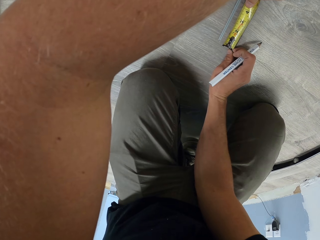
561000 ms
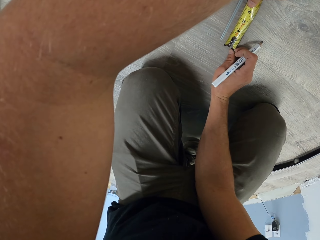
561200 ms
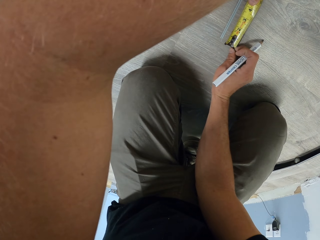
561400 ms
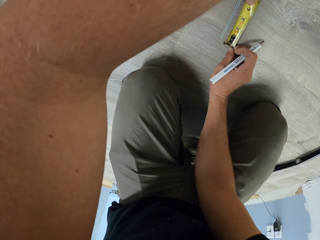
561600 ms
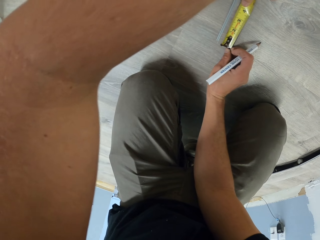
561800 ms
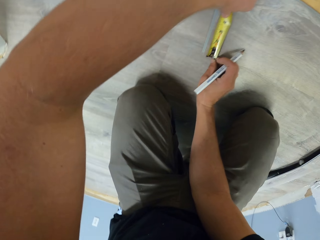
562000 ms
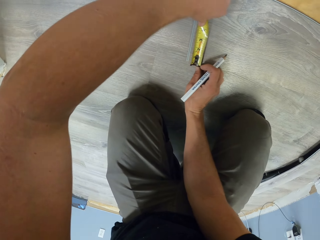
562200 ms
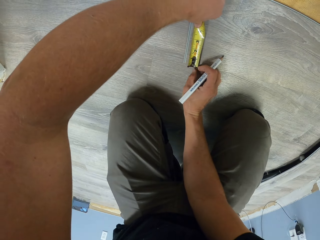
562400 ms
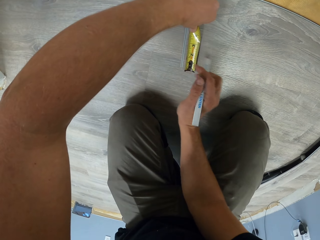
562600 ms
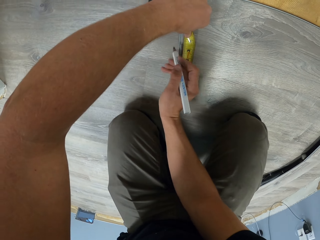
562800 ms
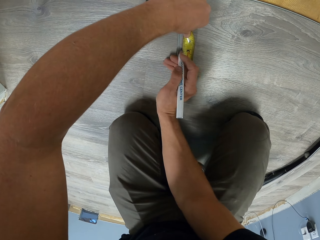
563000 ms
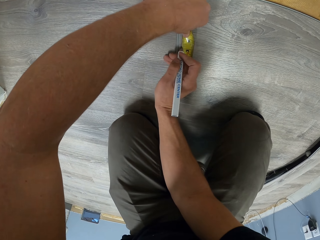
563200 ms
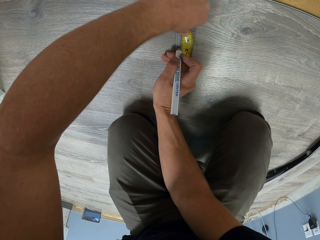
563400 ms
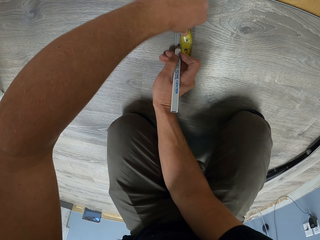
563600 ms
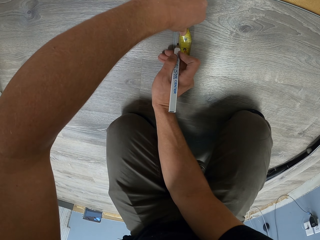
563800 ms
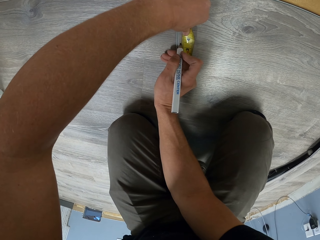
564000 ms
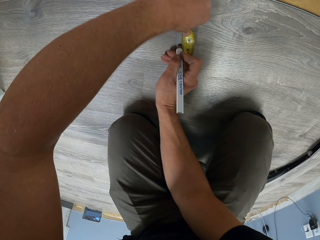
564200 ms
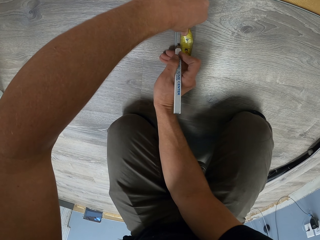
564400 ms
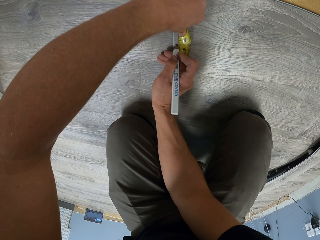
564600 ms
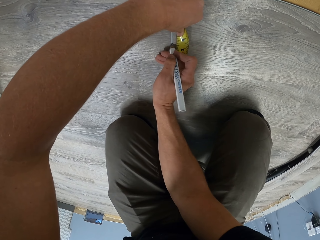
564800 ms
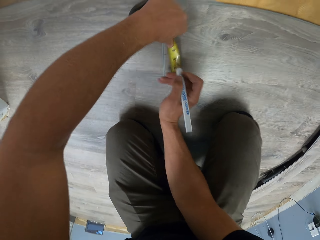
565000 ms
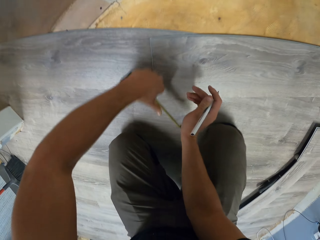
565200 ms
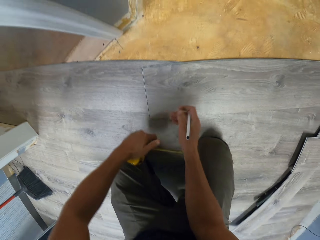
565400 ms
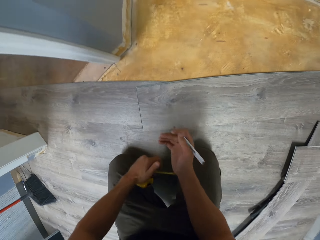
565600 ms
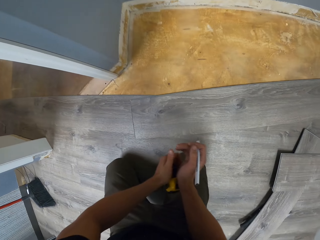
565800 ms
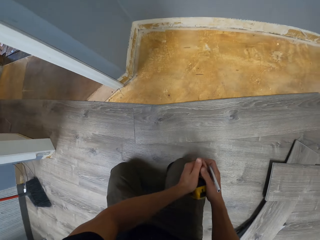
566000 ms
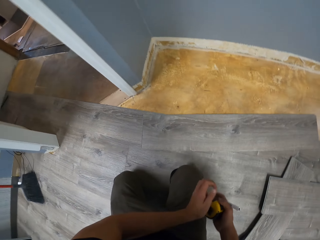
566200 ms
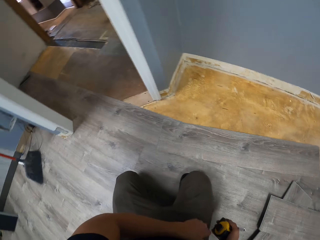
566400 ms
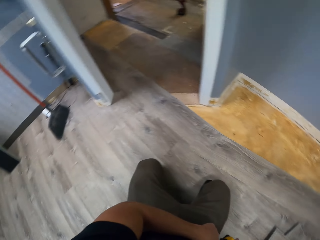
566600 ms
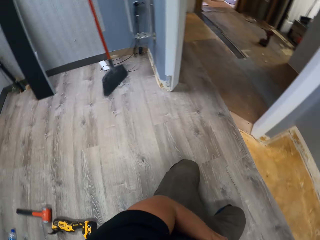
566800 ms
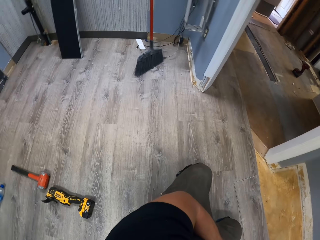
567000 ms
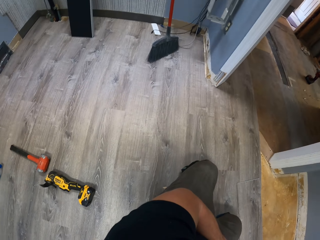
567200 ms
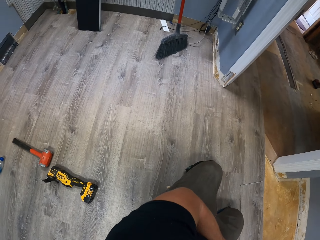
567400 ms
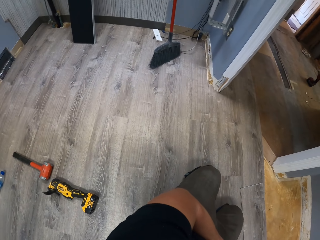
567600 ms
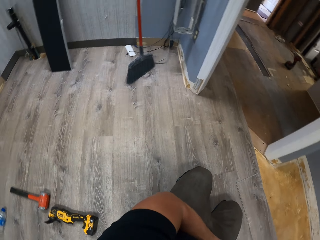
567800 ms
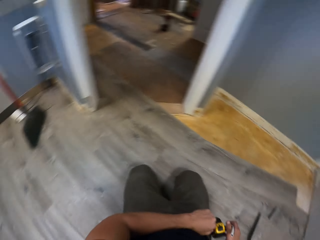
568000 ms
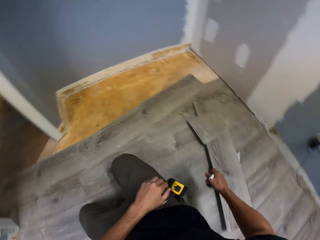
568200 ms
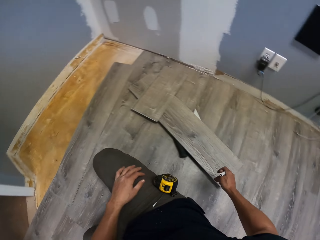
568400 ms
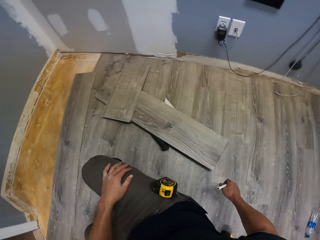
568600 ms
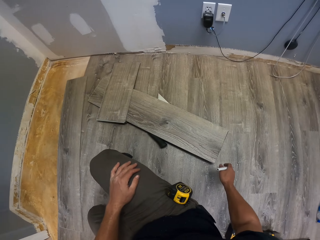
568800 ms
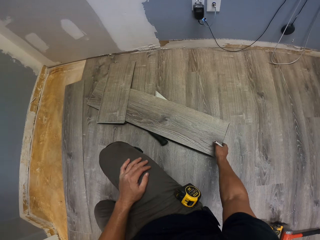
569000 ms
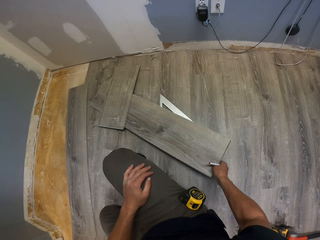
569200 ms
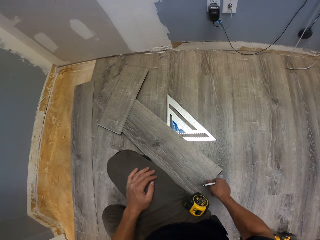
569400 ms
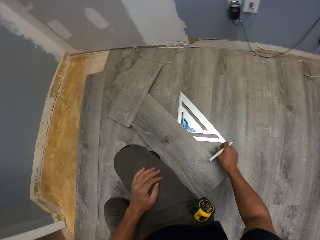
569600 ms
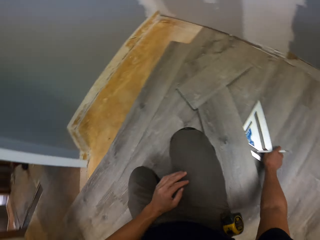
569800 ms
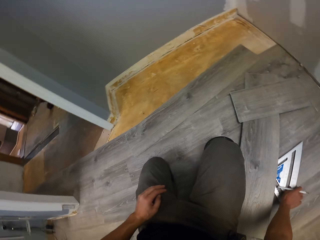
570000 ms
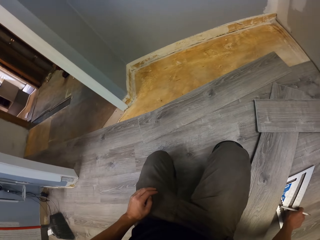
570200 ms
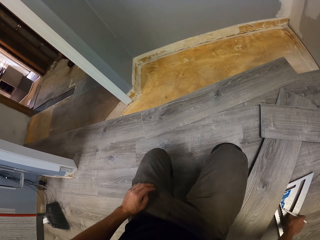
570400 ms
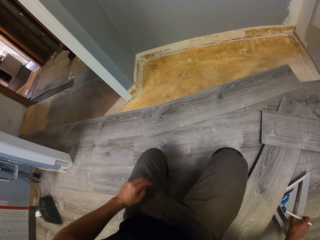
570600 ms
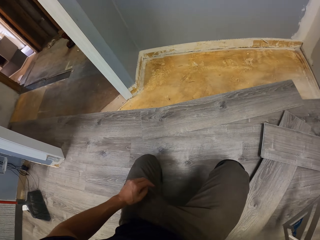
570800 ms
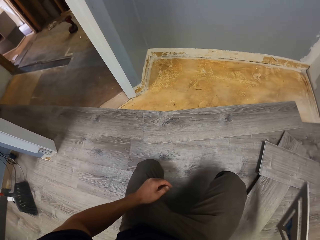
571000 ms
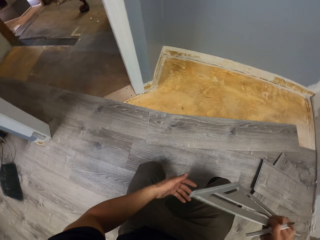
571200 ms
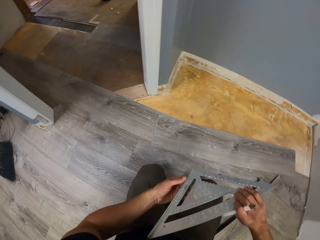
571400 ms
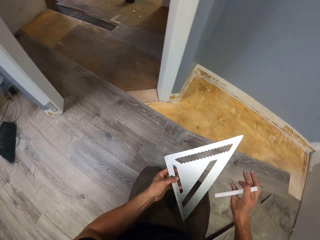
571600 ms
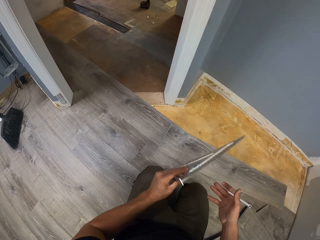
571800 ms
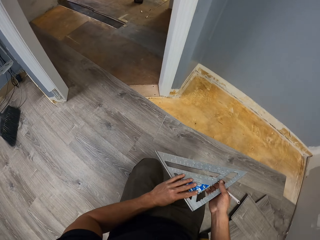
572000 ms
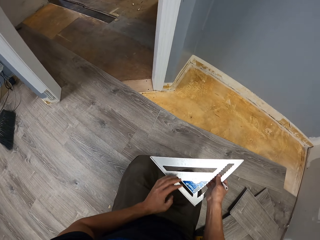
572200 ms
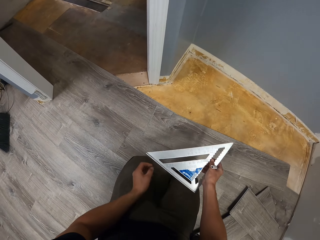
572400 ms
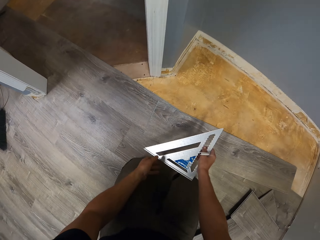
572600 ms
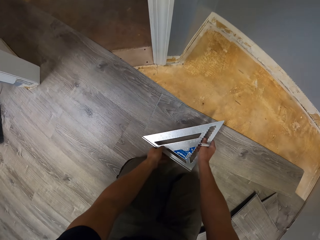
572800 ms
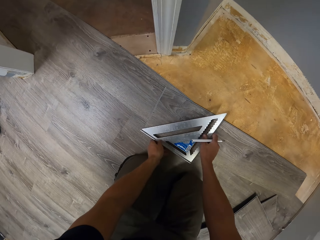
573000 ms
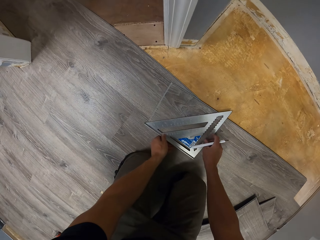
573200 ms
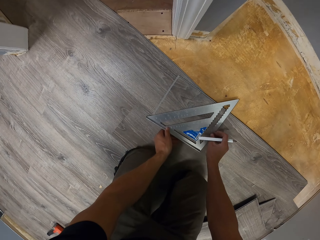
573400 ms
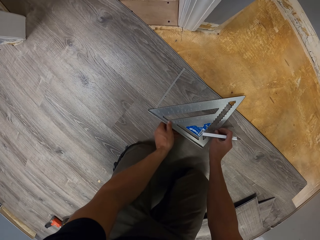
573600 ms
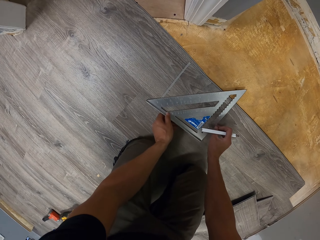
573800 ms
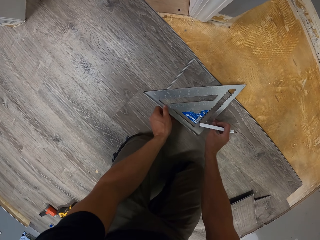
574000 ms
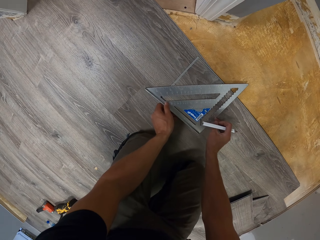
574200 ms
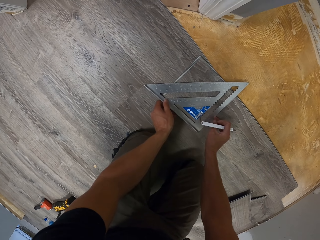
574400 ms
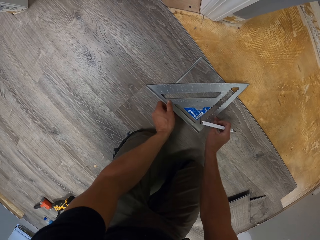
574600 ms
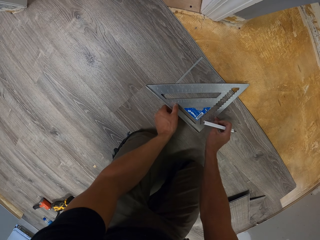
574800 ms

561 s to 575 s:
The camera wearer puts a mark on the tile using a pencil. They swing both hands. They push the tape measure with the right hand. They swing both hands. They hang the tape measure on the pocket. They swing the right hand. They move a tile with the right hand. They pick a square ruler with the right hand. They move the square ruler to the left hand, turn the square ruler, and move the square ruler to the right hand. They swing both hands. They move the square ruler on the floor.

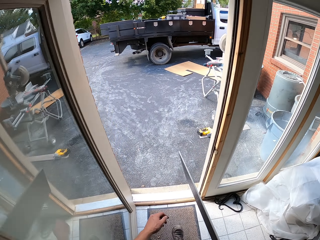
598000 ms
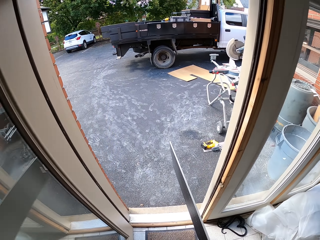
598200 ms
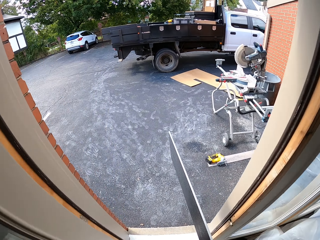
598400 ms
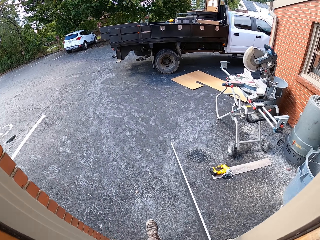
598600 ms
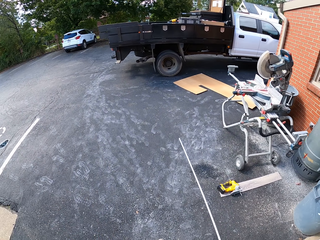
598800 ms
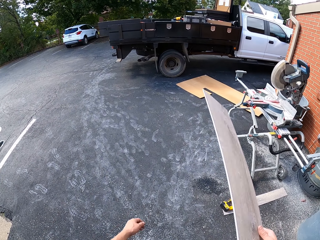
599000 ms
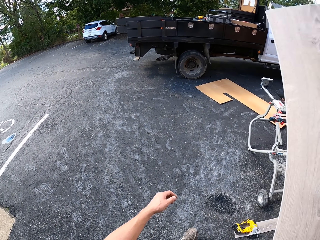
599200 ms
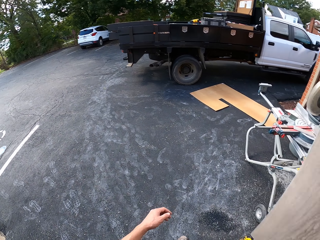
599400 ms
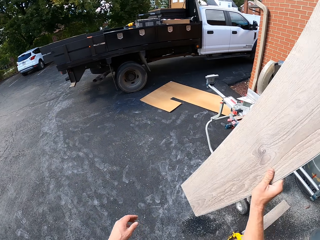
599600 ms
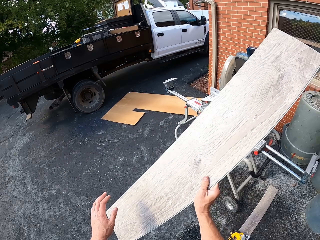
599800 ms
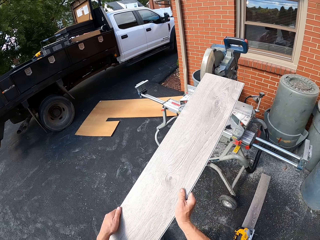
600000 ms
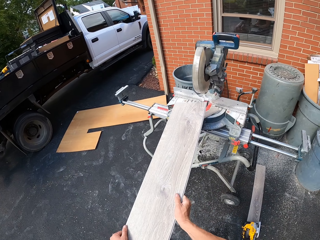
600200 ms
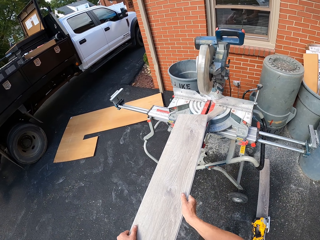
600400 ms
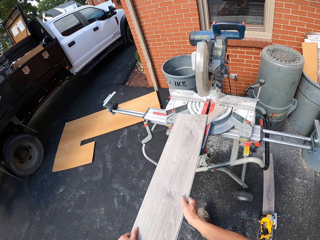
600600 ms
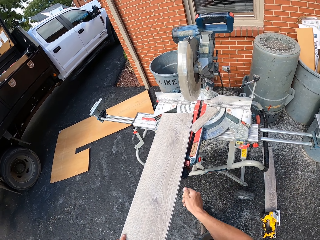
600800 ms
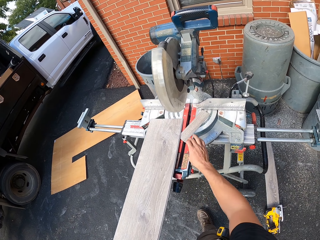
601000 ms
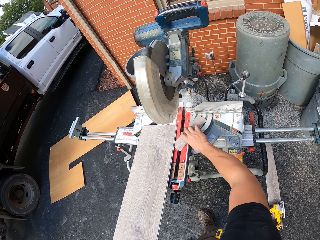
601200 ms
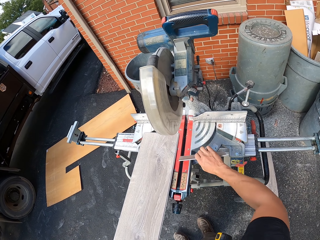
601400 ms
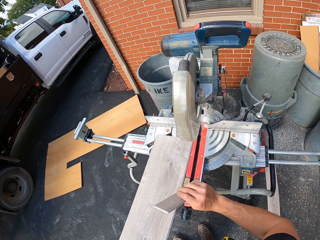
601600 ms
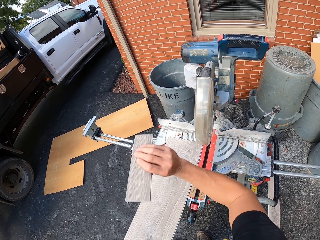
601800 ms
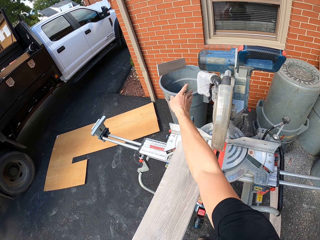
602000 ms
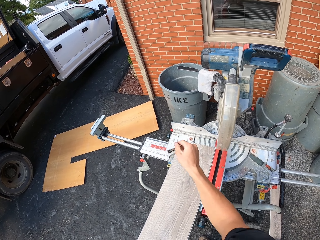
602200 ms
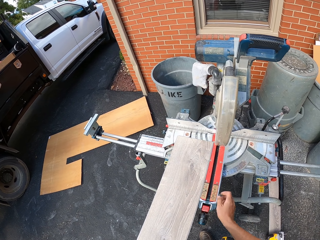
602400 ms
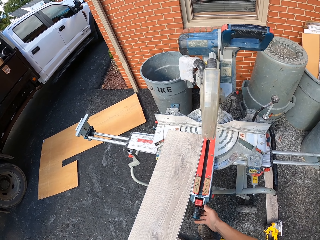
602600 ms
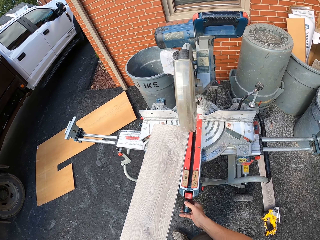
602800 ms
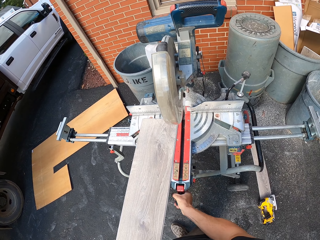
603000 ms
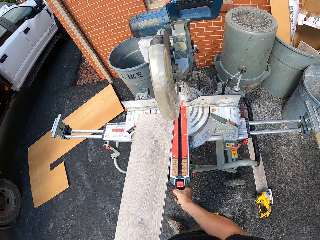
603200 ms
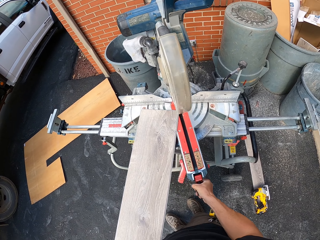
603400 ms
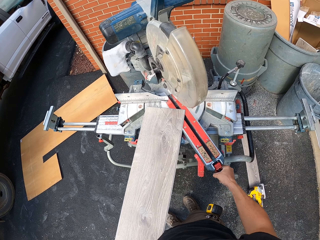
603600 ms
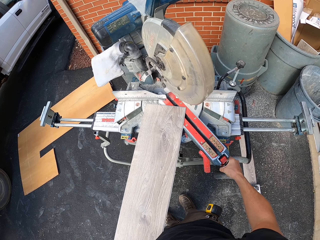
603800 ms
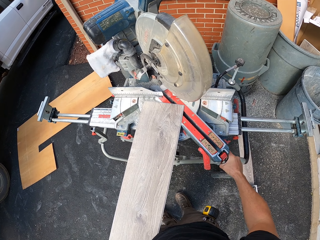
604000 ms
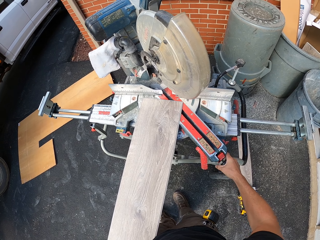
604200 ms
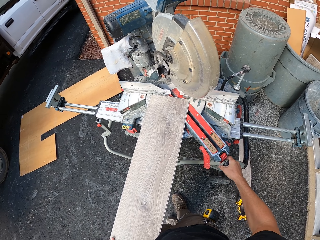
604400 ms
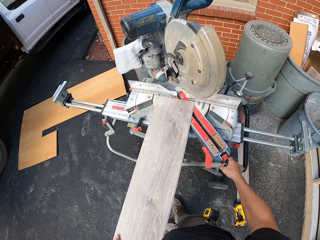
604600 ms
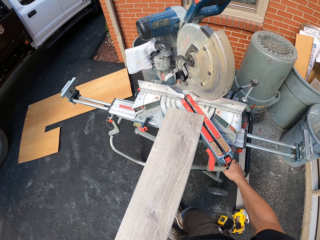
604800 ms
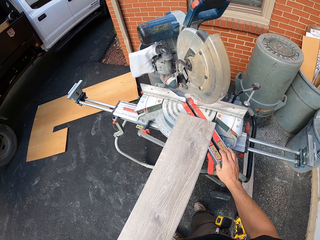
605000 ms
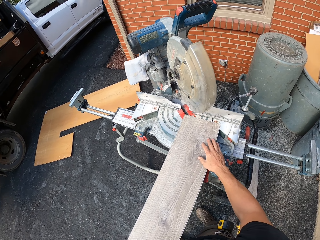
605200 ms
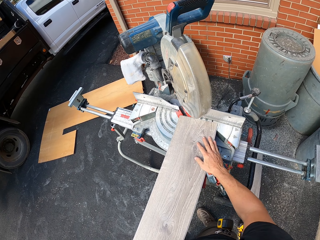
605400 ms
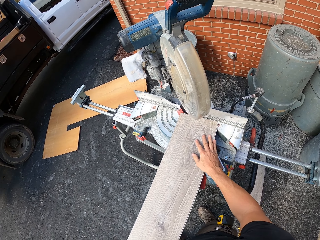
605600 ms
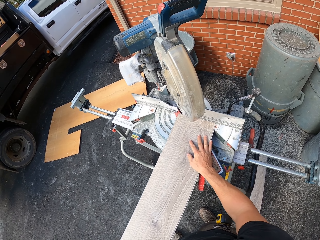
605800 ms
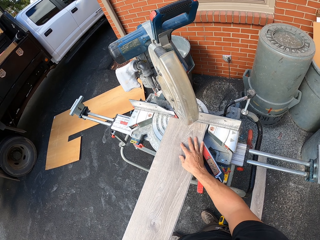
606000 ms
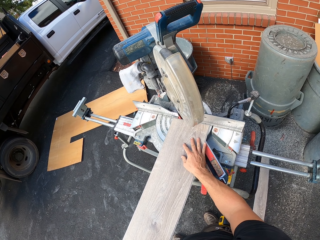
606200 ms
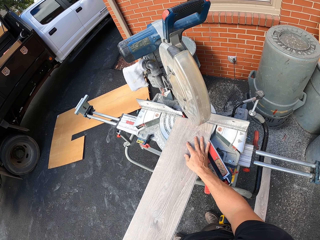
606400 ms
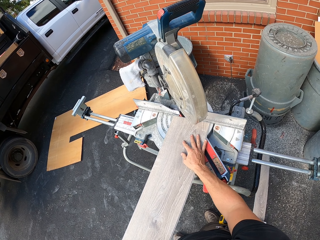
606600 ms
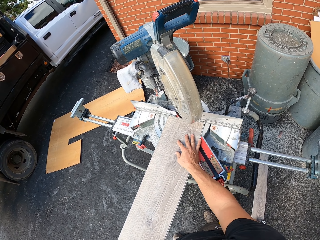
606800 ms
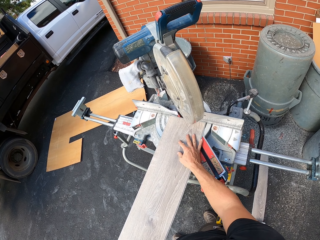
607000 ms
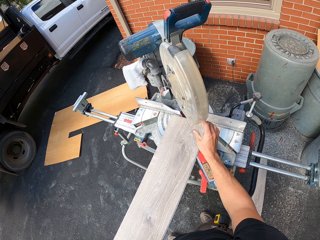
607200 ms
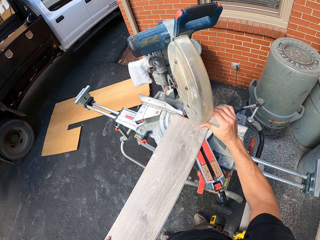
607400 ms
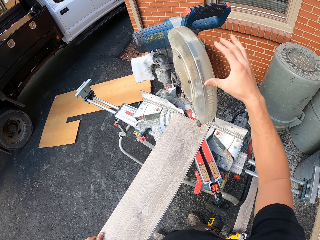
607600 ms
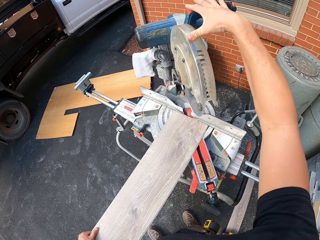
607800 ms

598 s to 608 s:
The camera wearer moves the tile to the left hand. They put the tile on the wet tile saw. They pick a piece of tile with the right hand. They throw the tile in the dustbin. They move the wet tile saw with the right hand. They cut the wood tile with the machine. They hold the tile with the right hand. They move the tile on the wet tile saw.
